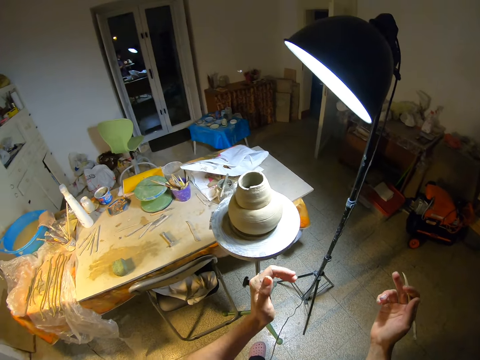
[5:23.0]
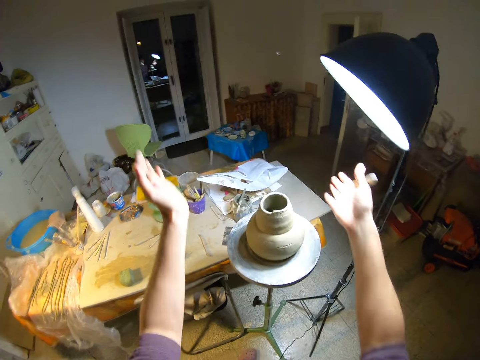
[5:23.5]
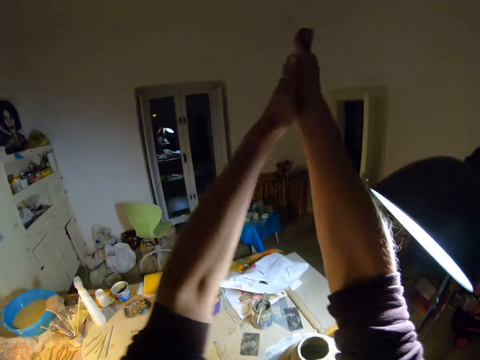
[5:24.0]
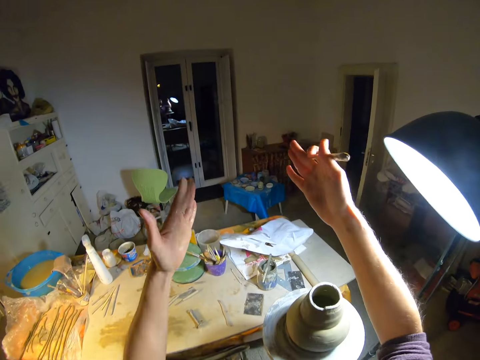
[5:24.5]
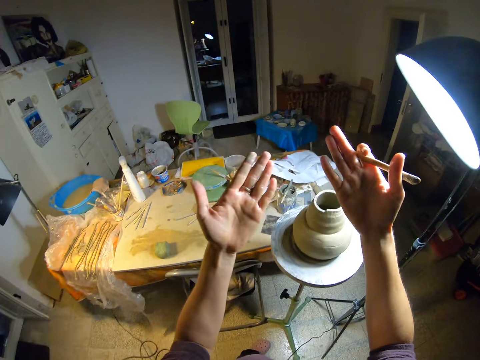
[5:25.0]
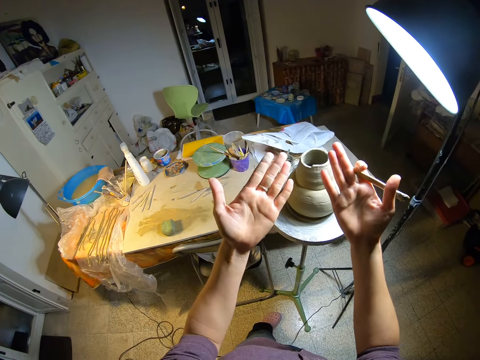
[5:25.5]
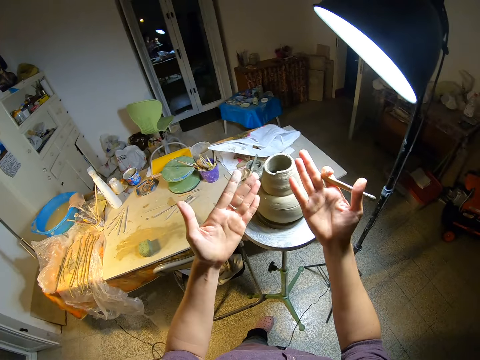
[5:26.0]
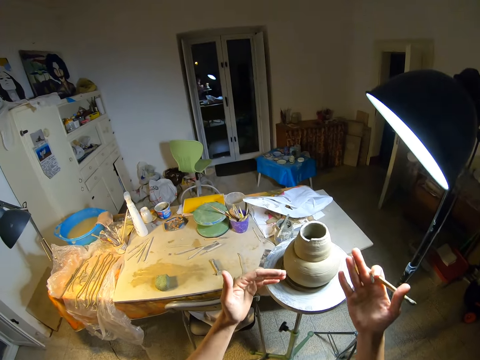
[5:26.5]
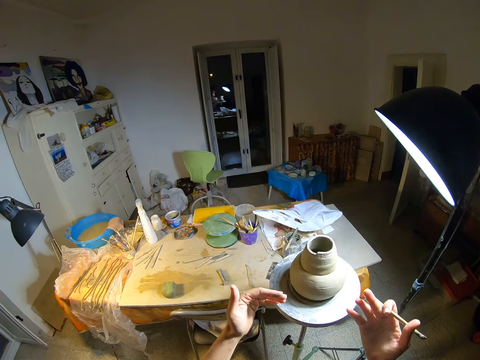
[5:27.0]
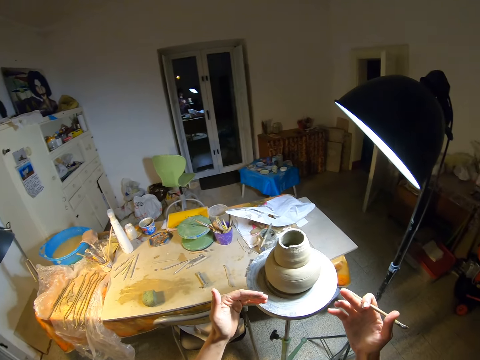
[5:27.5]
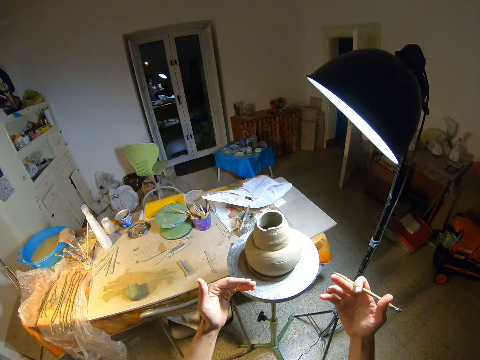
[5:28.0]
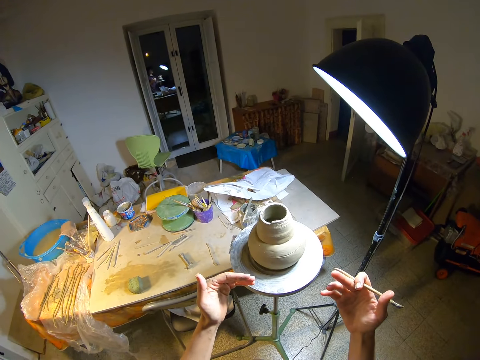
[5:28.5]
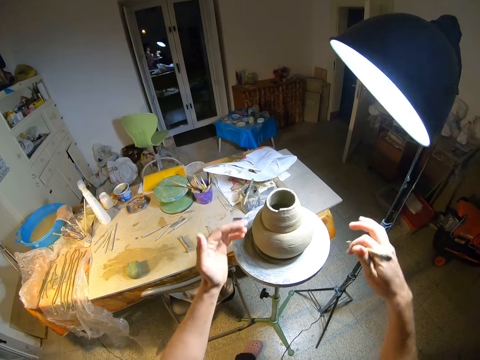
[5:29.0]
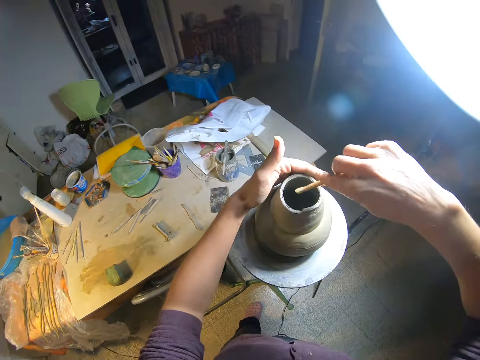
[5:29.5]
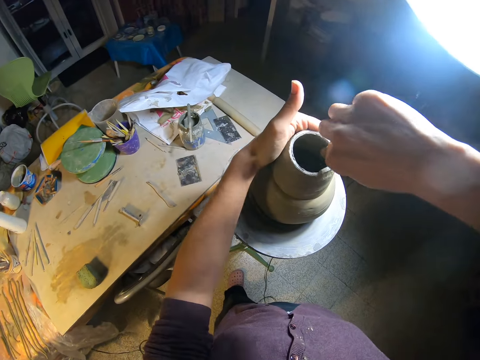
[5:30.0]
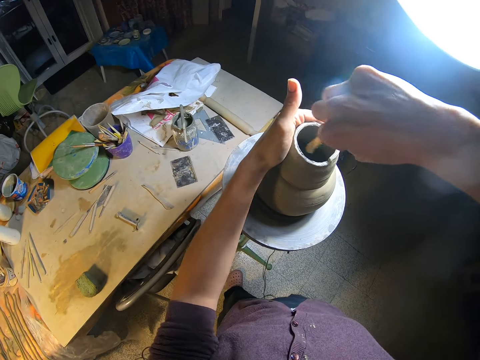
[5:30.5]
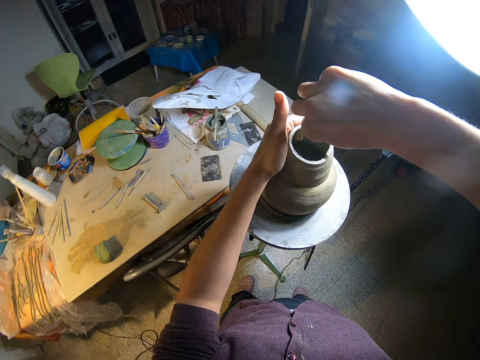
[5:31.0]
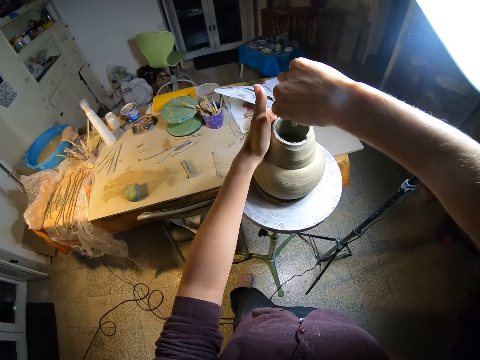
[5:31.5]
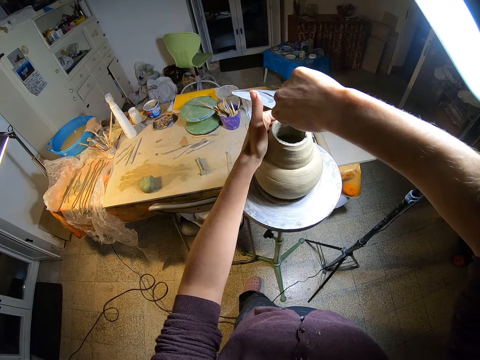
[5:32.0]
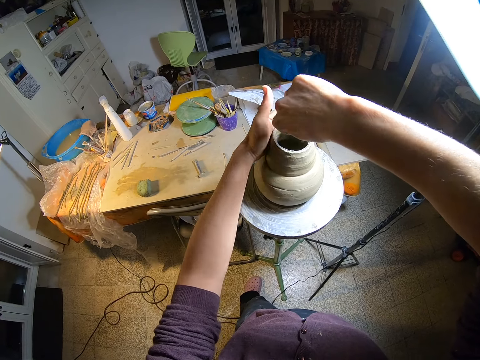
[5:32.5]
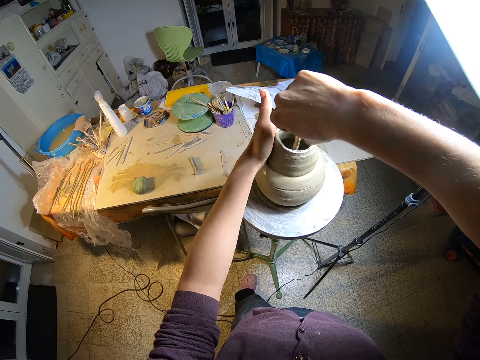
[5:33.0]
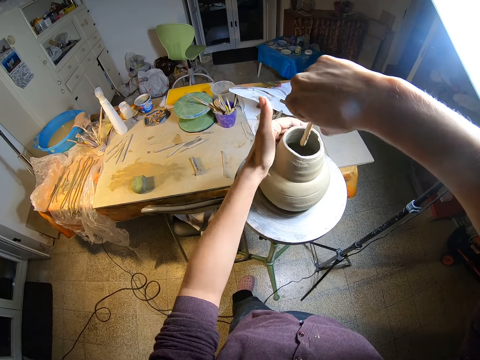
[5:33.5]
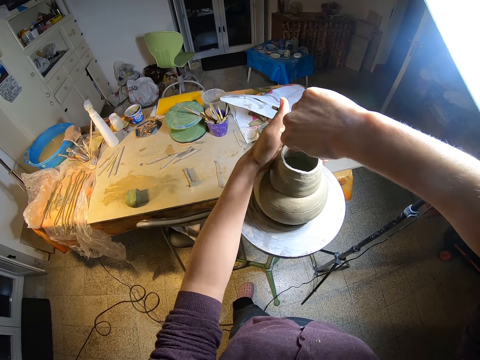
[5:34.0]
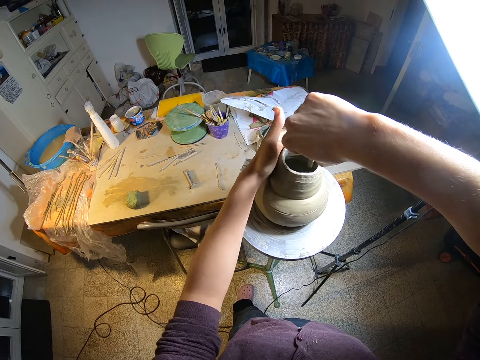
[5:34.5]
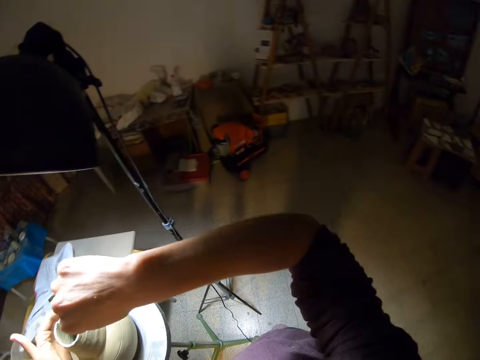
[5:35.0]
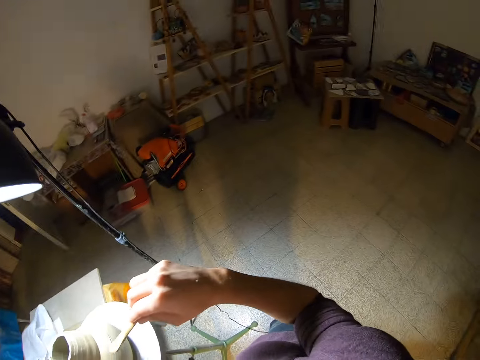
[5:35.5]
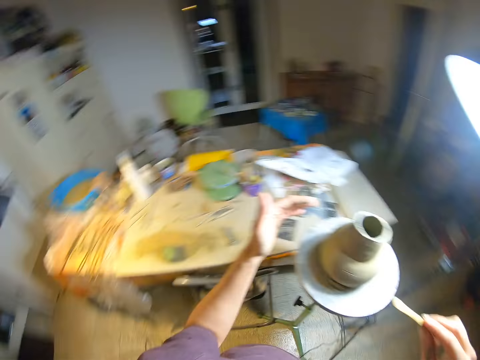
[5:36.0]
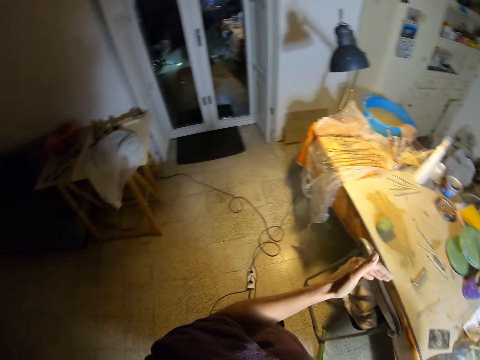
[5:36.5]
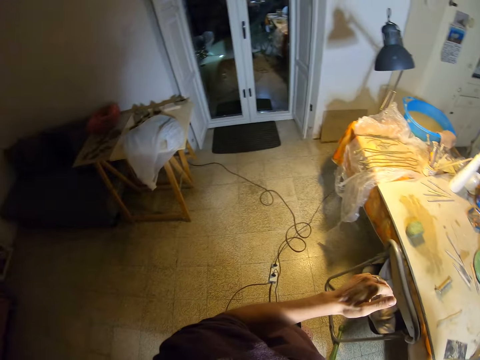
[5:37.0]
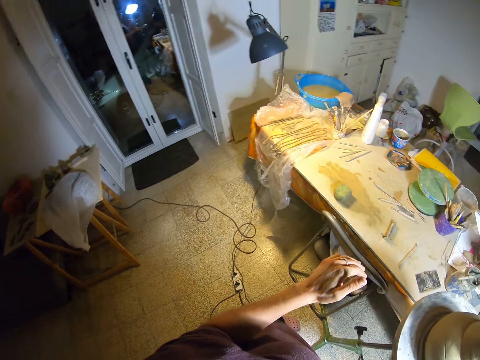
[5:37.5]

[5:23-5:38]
The camera wearer stretches his hands to something. He claps both his hands. He hits something with both hands. He stares at his palms. He stretches his hands to the mold on the molding stand. He turns the pottery on the manual pottery wheel with his left hand. He forms the pottery round with the shaper or modelling stick in his right hand. He lifts his hands from the mold. He stares around the room.

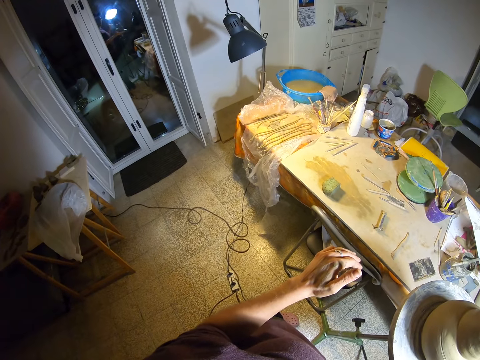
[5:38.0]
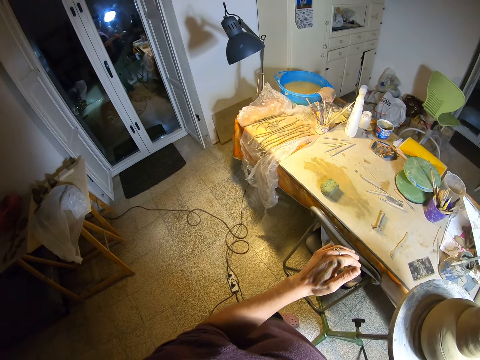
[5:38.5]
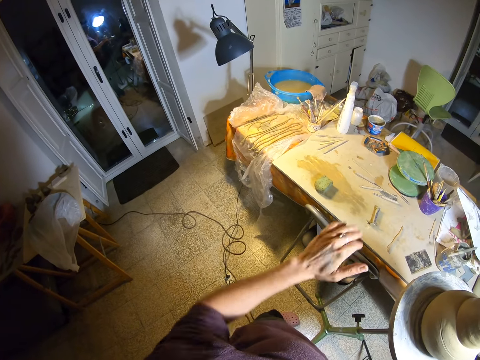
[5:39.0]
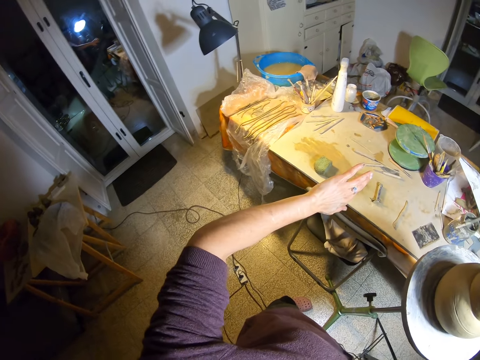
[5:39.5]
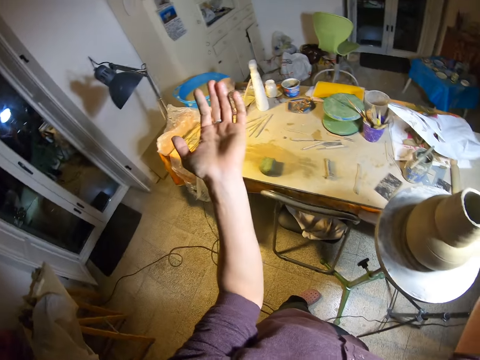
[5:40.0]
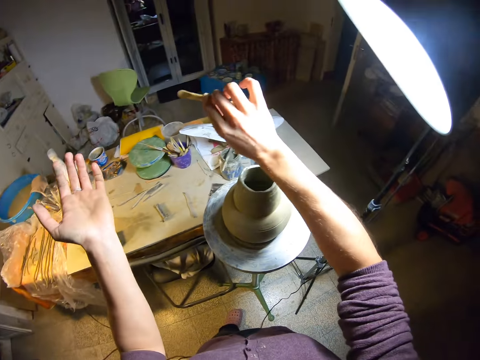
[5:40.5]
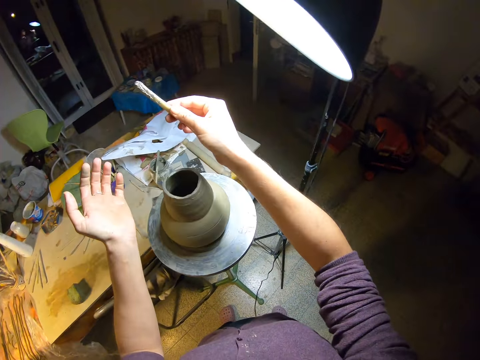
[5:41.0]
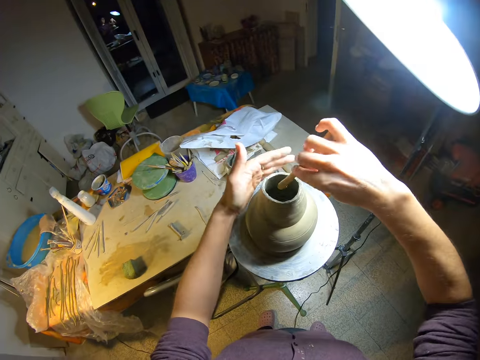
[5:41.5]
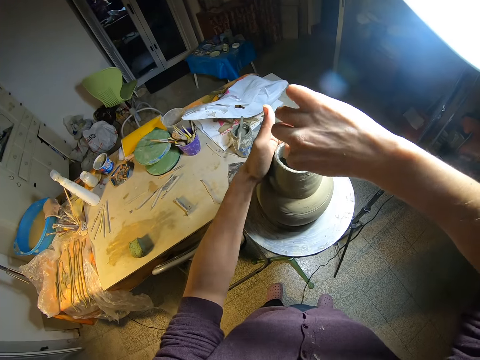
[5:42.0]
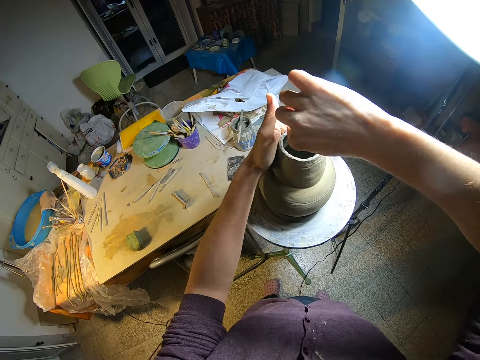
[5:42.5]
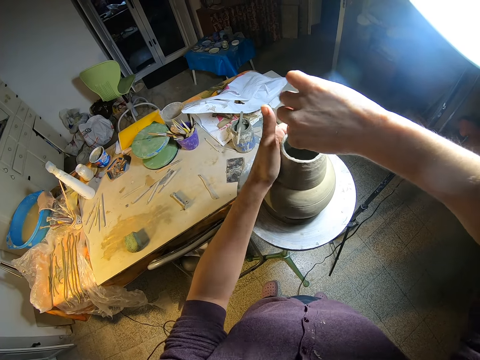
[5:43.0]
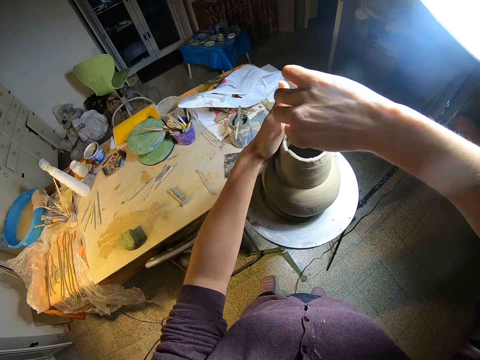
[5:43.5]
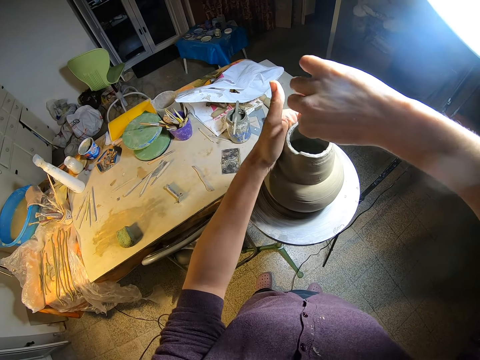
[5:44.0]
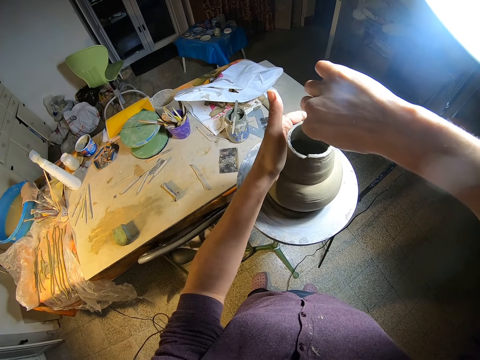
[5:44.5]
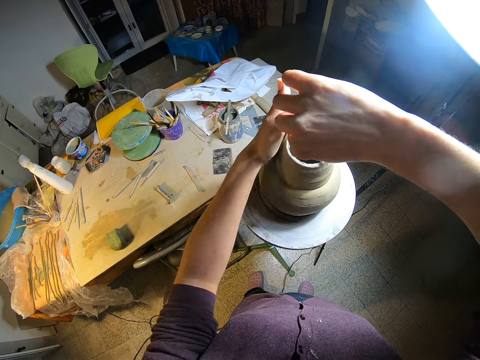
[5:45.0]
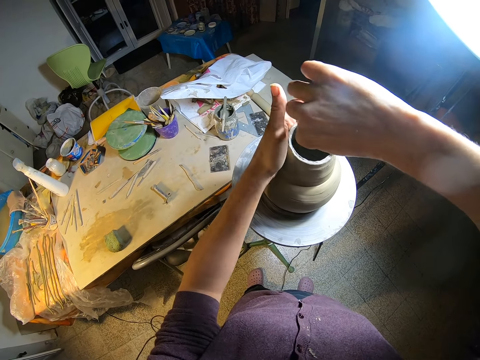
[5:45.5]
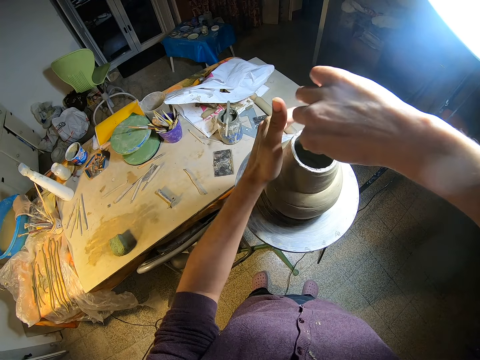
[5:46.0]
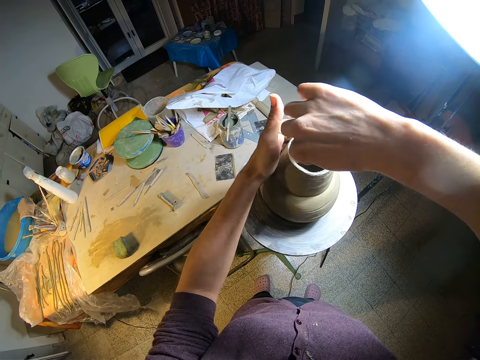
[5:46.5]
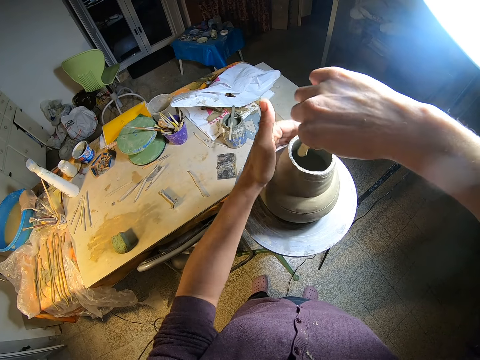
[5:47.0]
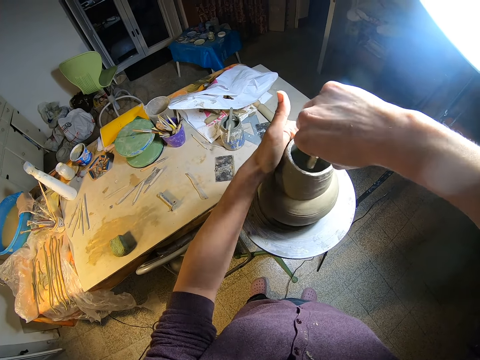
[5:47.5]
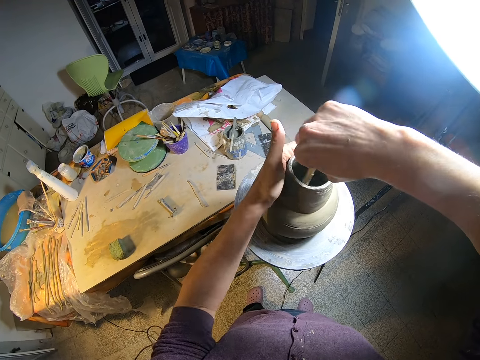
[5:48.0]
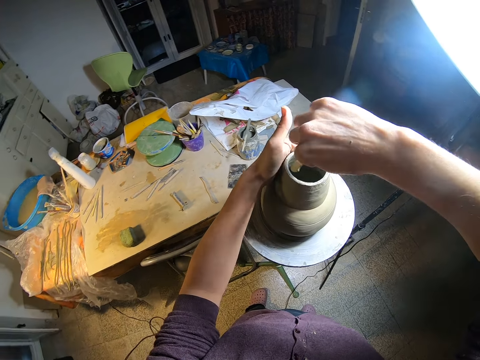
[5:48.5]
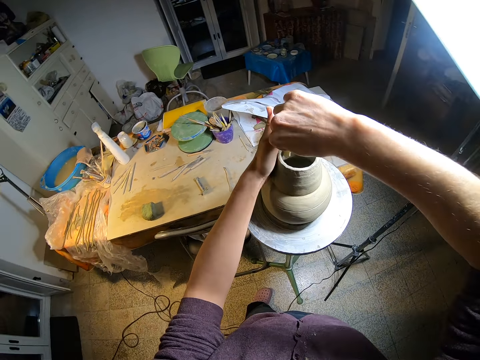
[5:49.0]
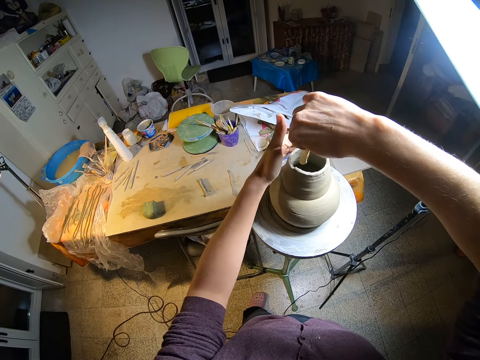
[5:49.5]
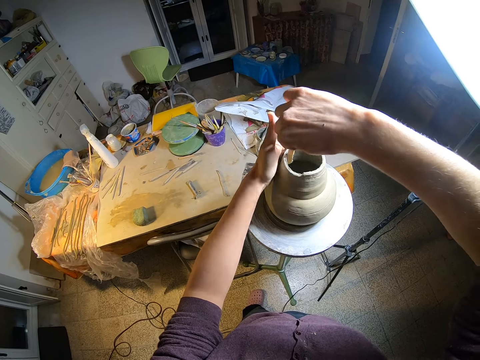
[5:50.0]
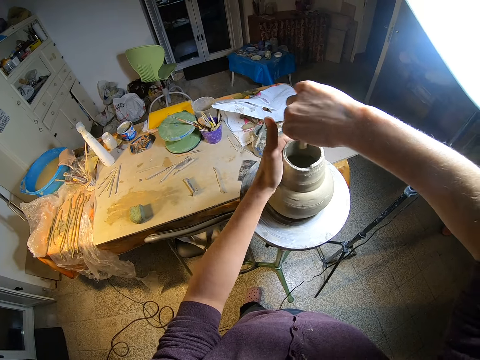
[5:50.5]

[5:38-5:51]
The camera wearer stares round at his hands. He shapes the mold on the stand round with the modelling stick.
